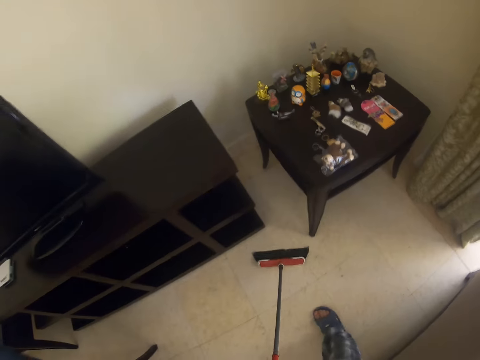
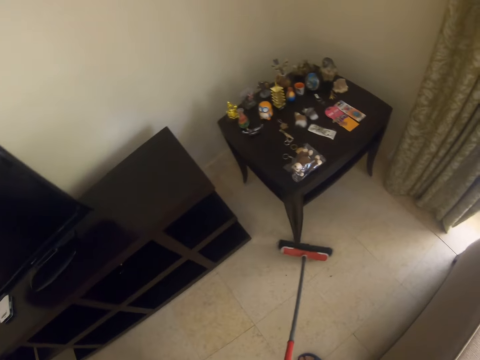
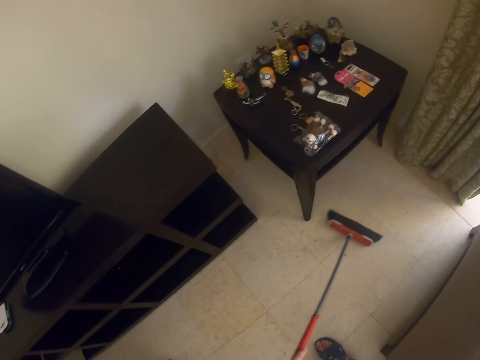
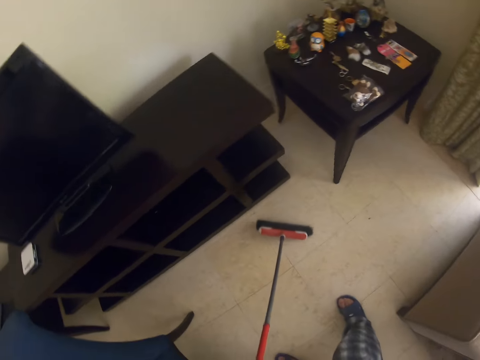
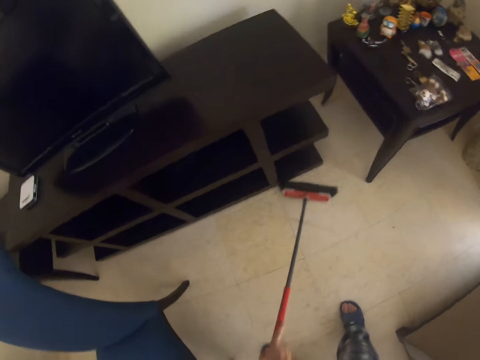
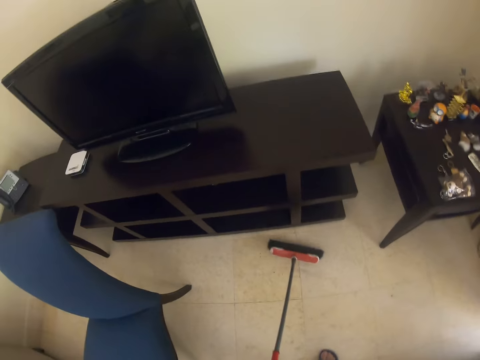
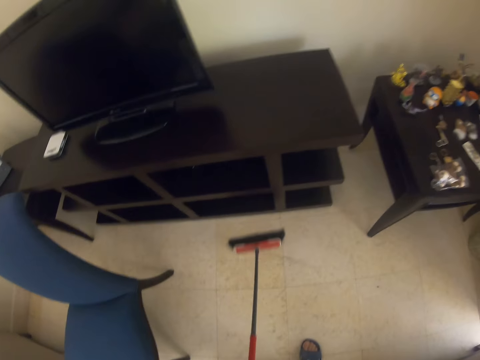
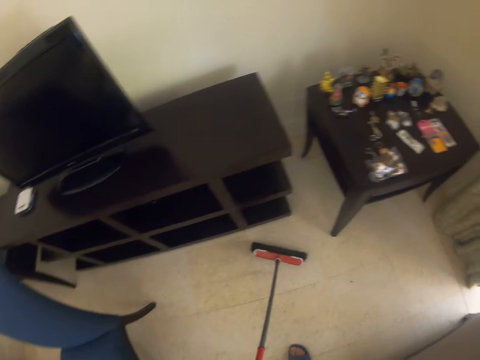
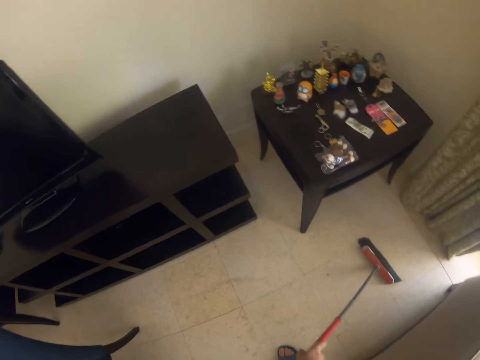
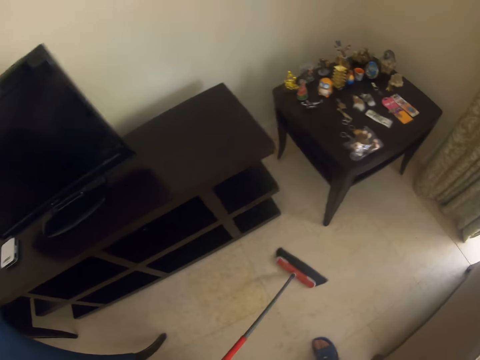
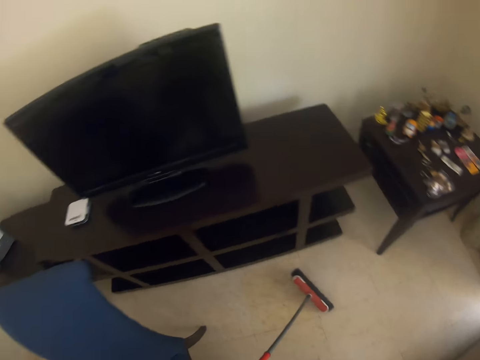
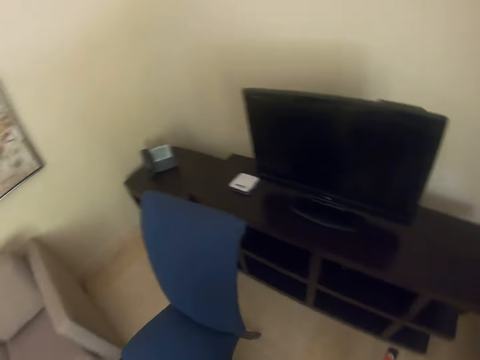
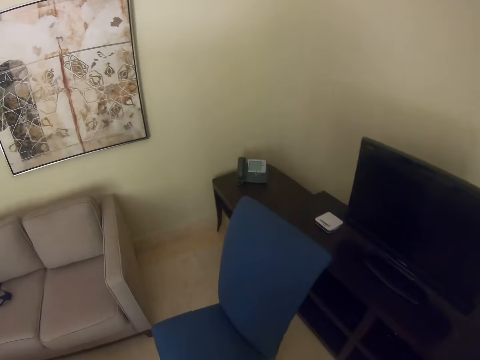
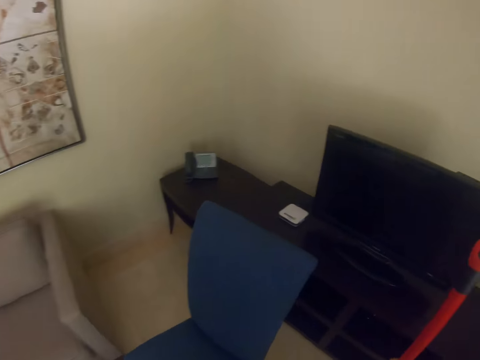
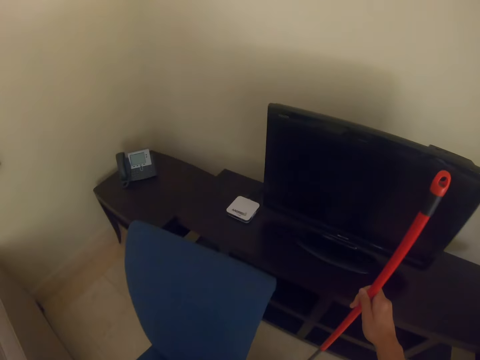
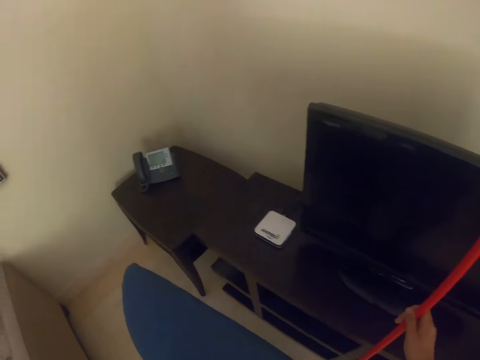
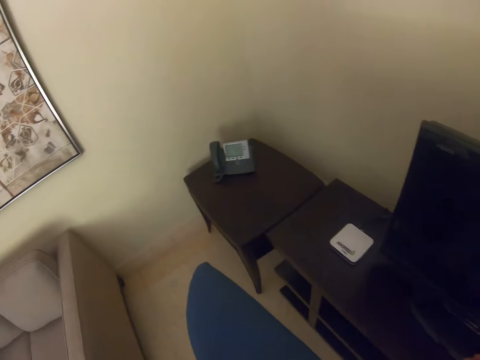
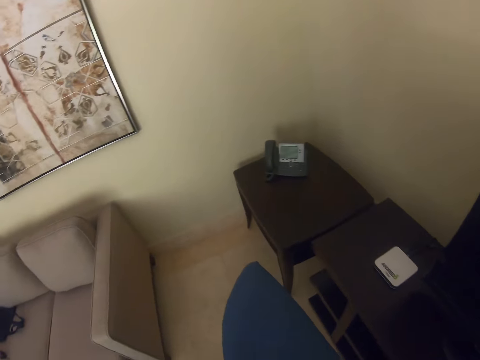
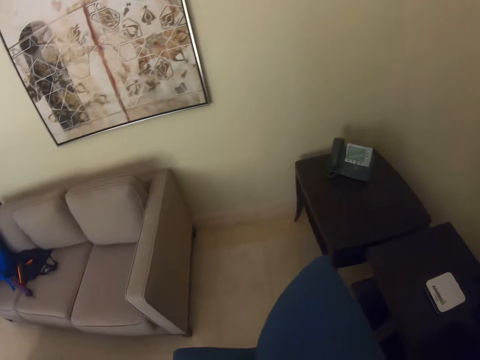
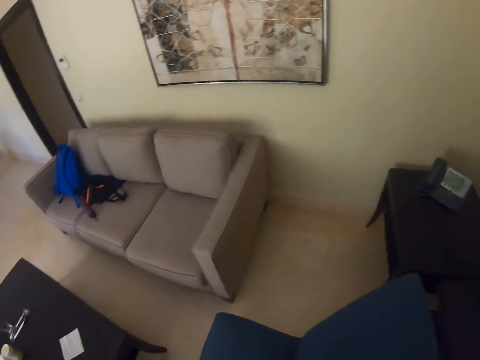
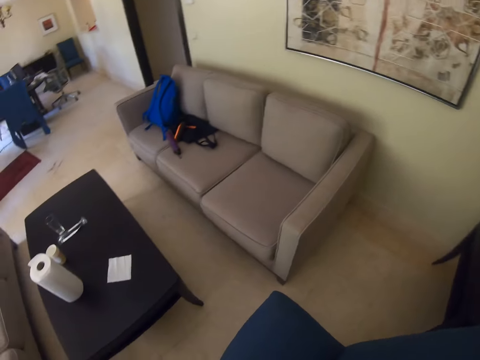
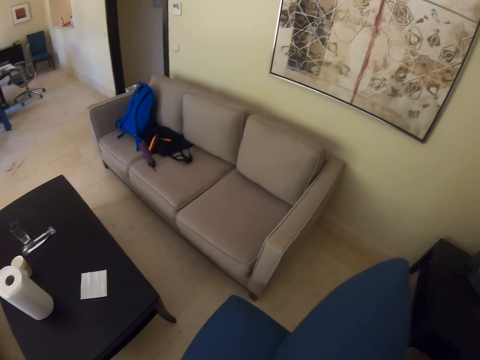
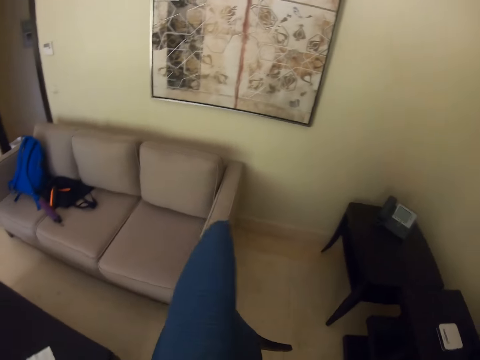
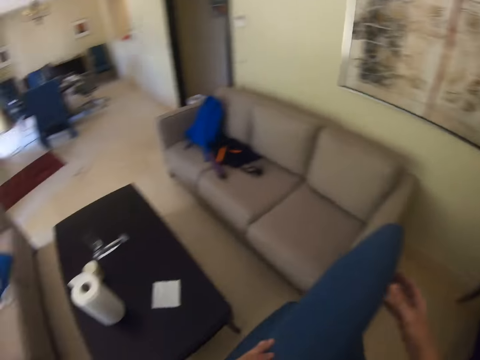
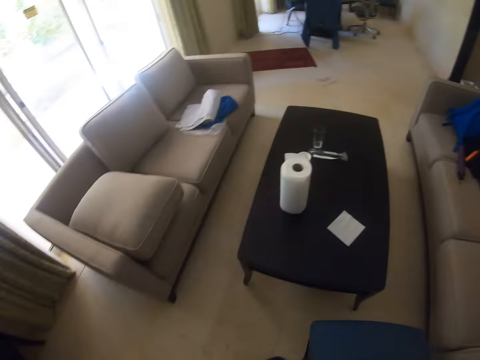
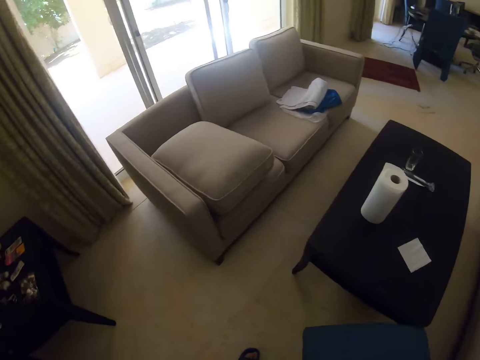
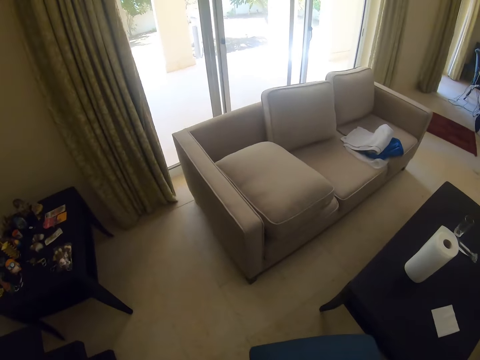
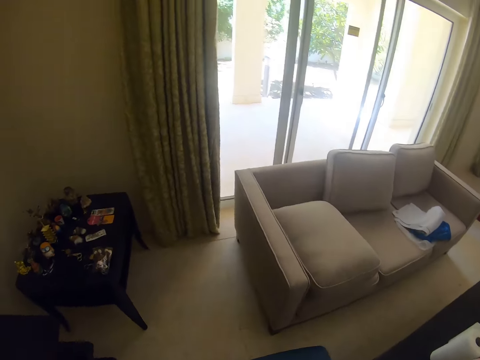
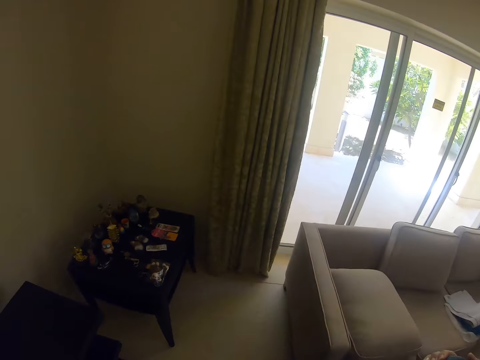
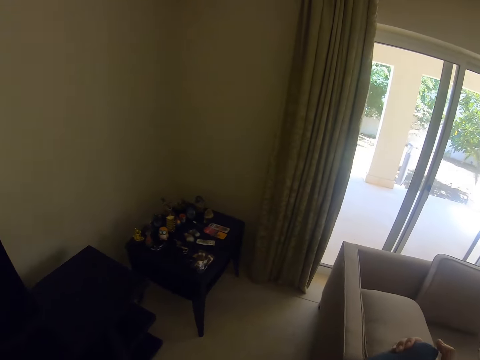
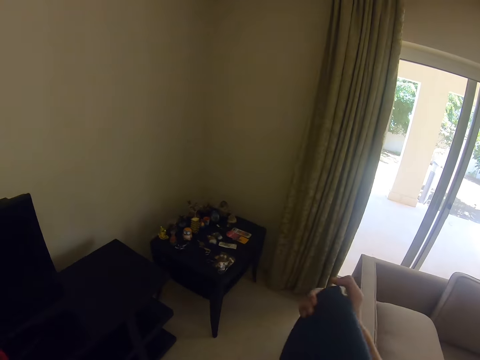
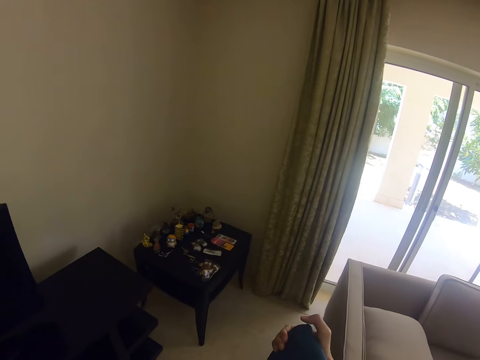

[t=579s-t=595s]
The camera wearer puts the floor brush on the TV stand. They stare around the house and move the chairs in the house.

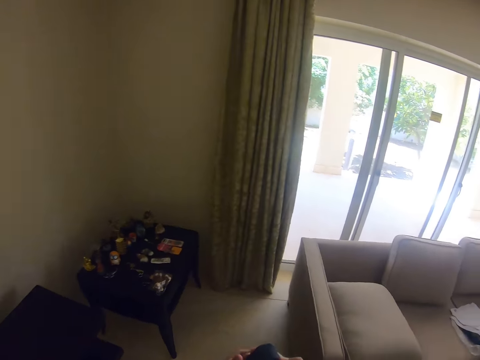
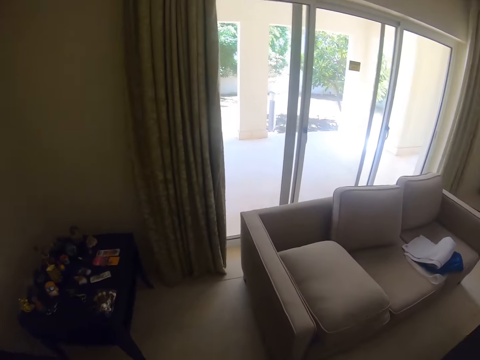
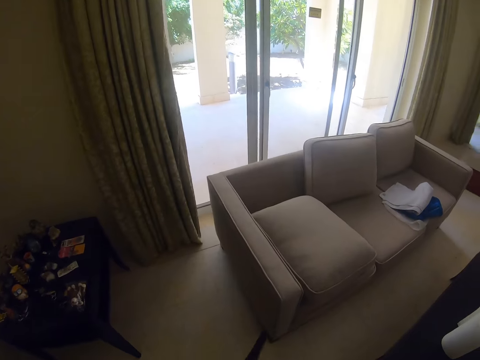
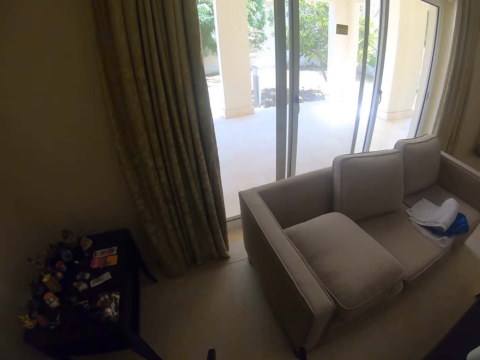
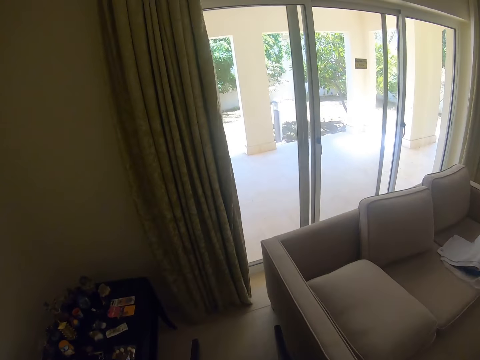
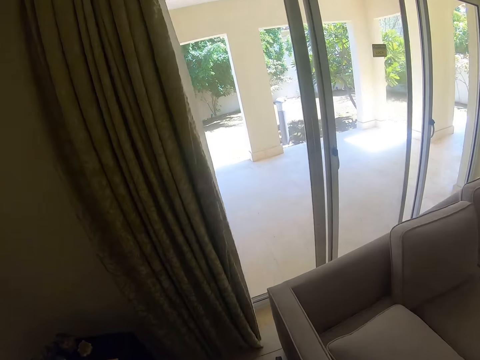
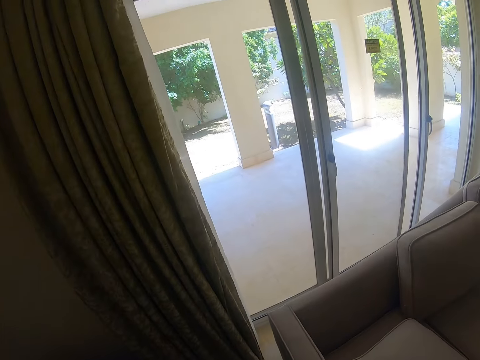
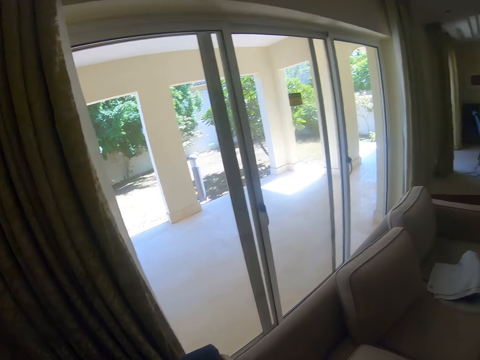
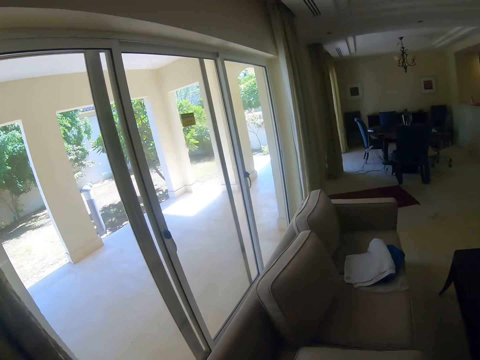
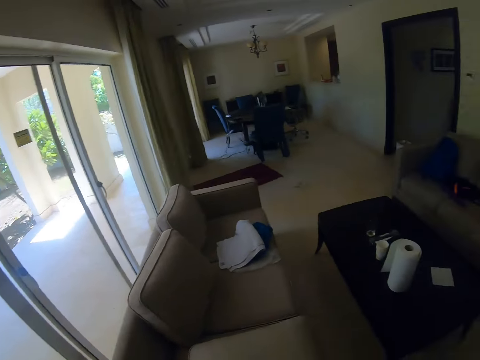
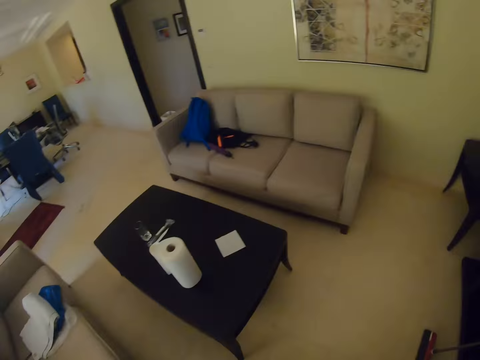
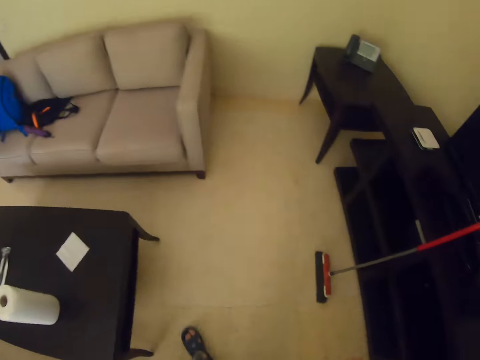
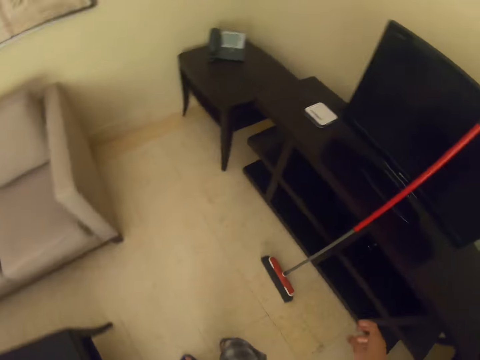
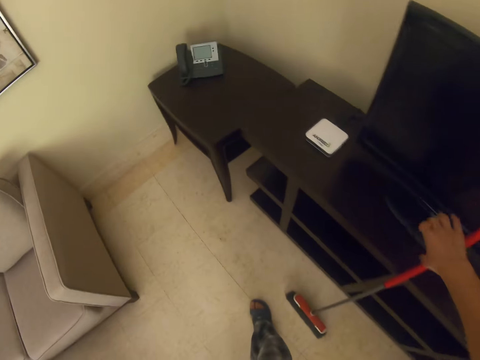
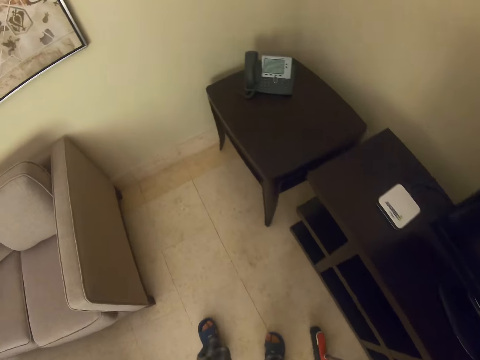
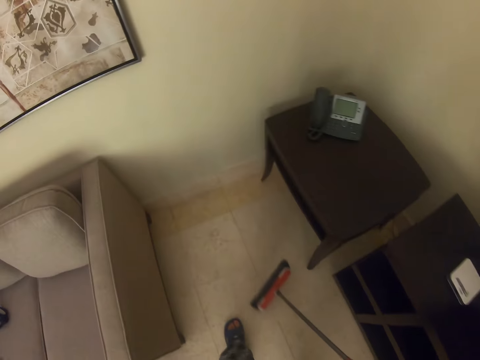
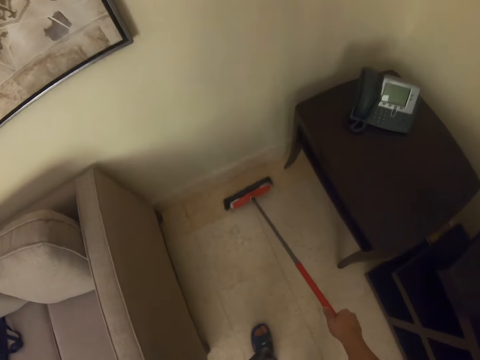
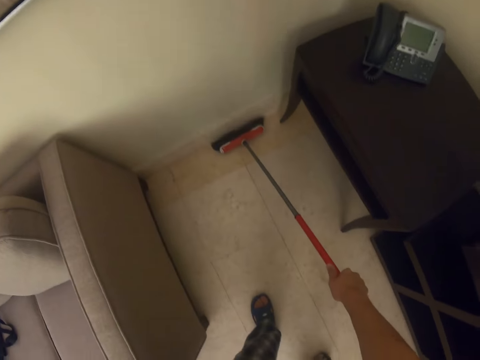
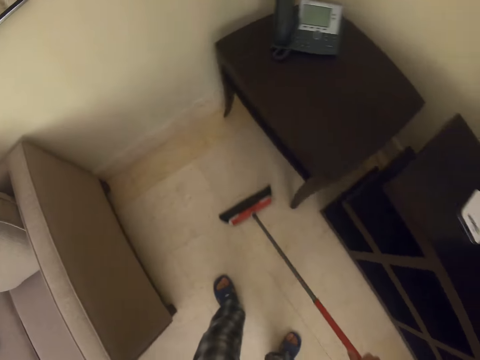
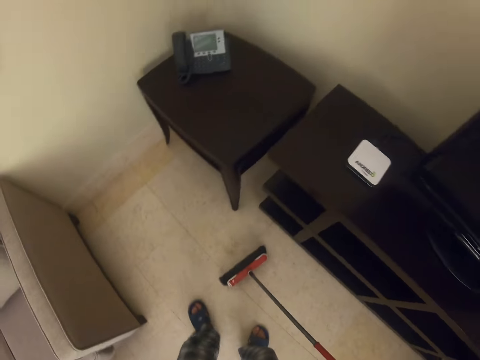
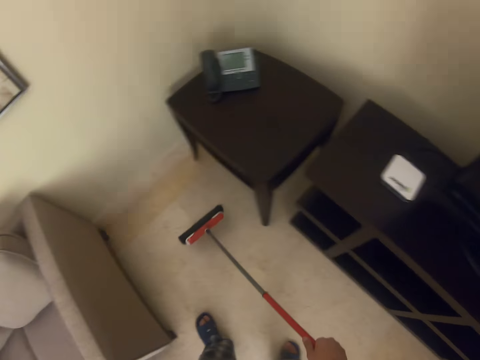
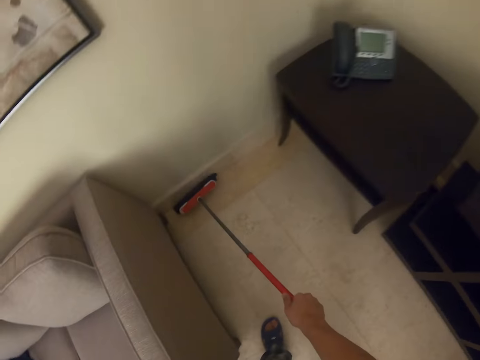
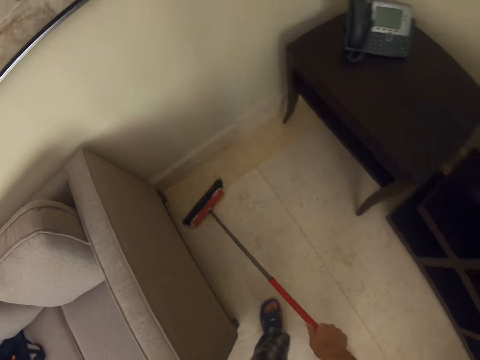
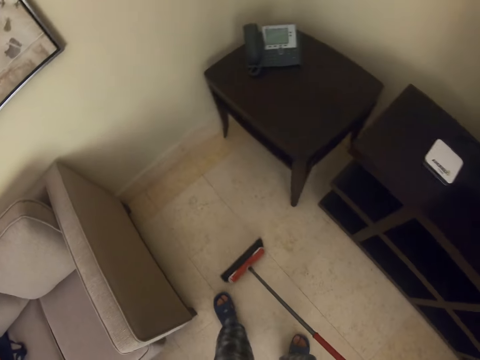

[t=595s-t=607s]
The camera wearer places a chair next to the couch. They pick up the floor brush and sweep the floor.
